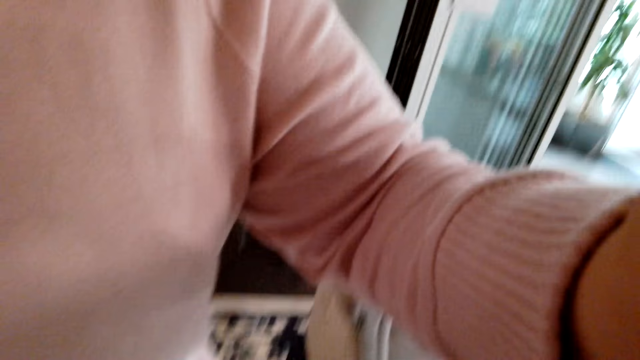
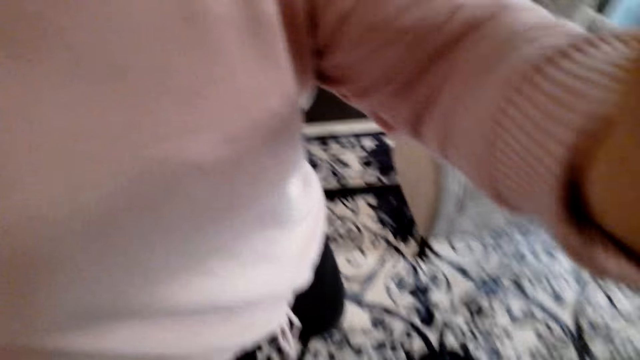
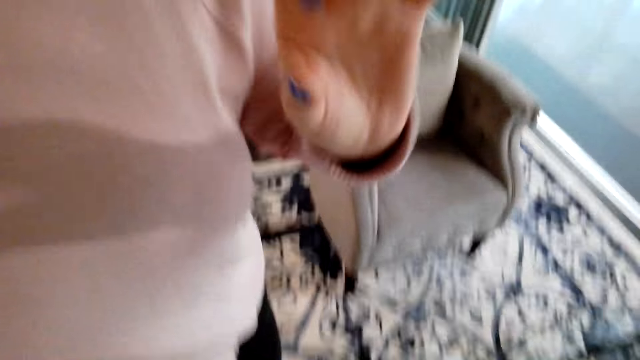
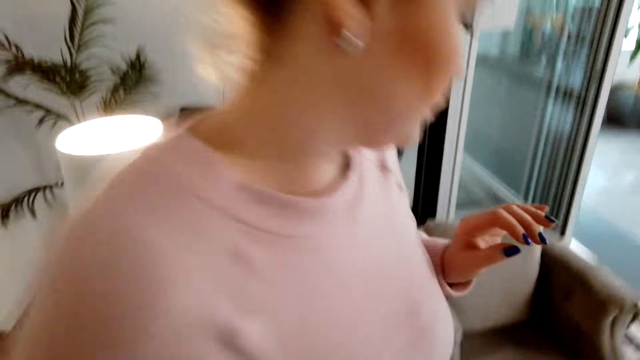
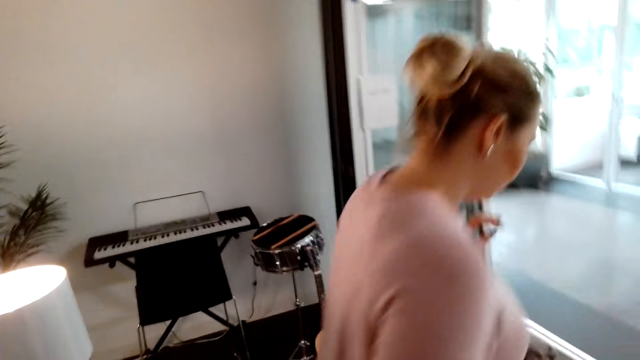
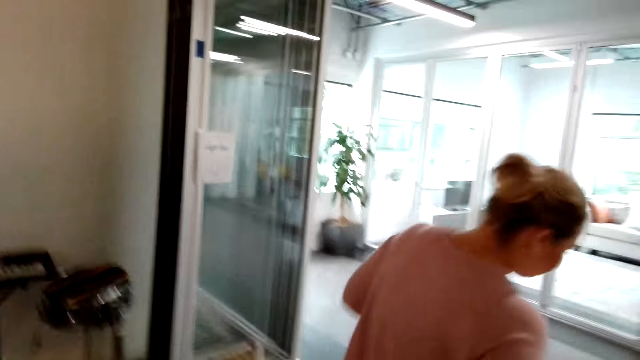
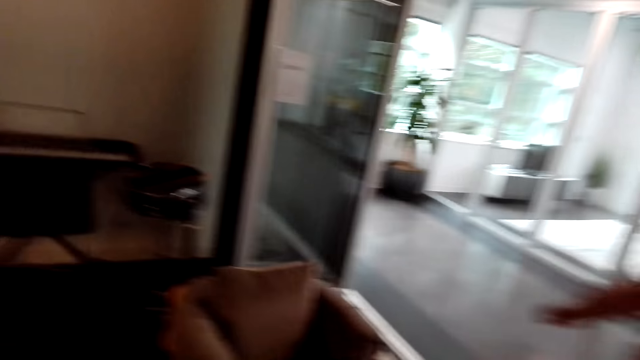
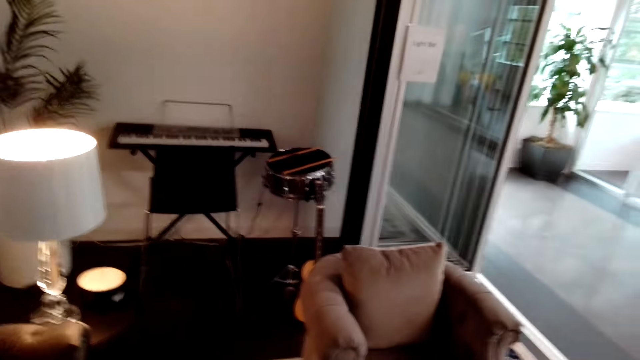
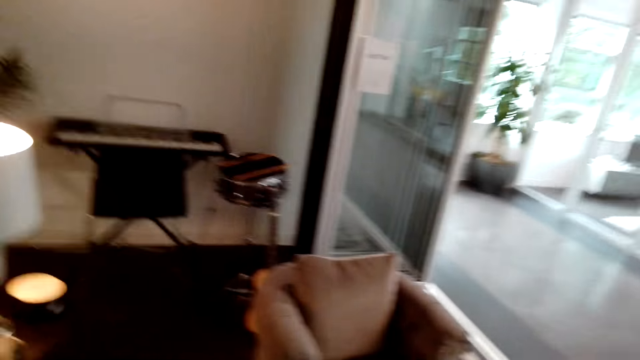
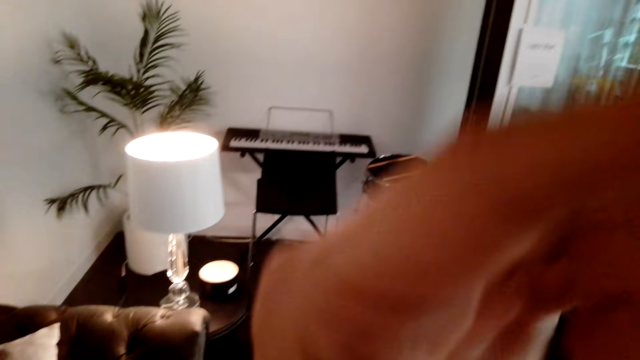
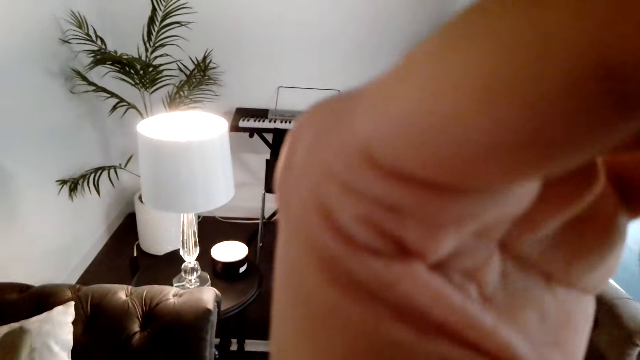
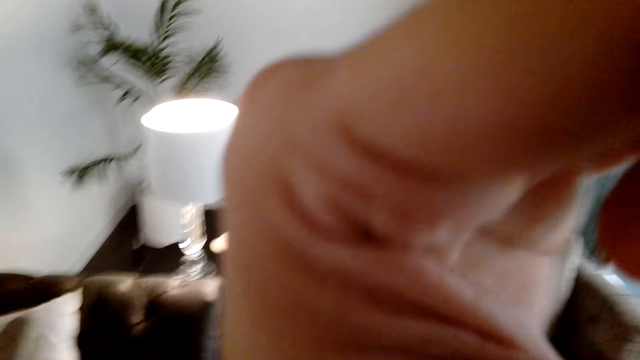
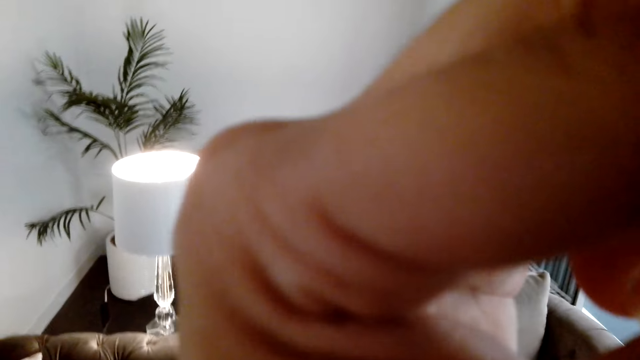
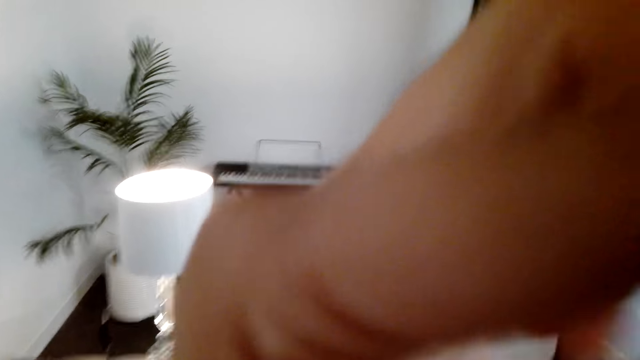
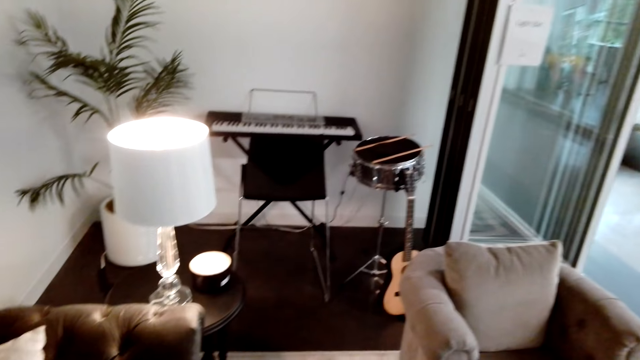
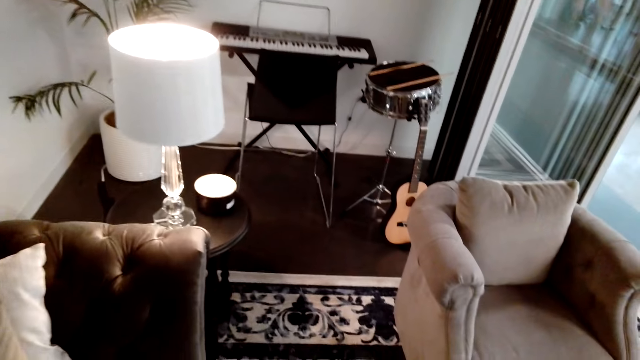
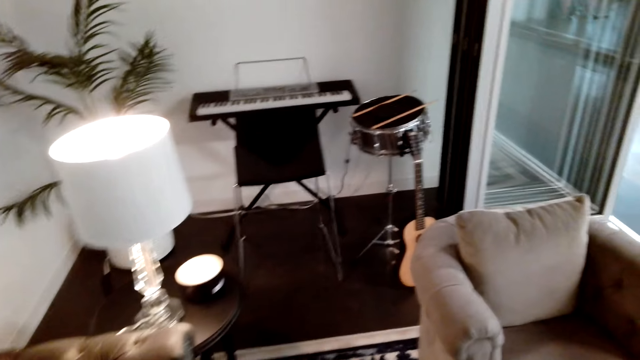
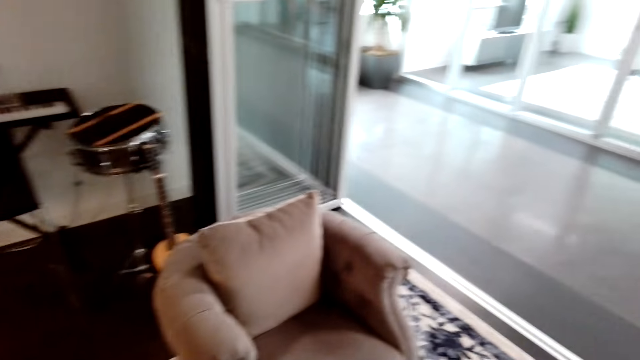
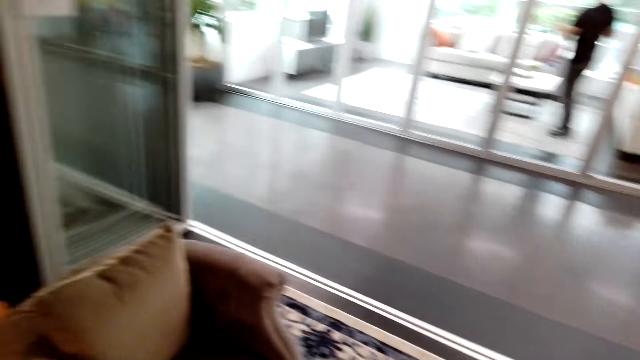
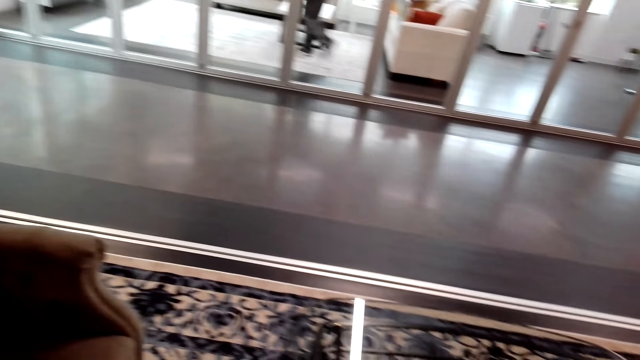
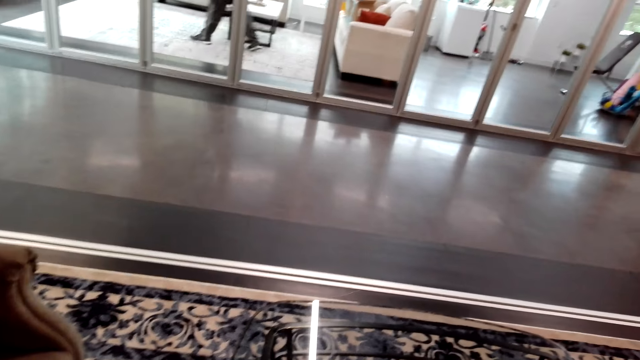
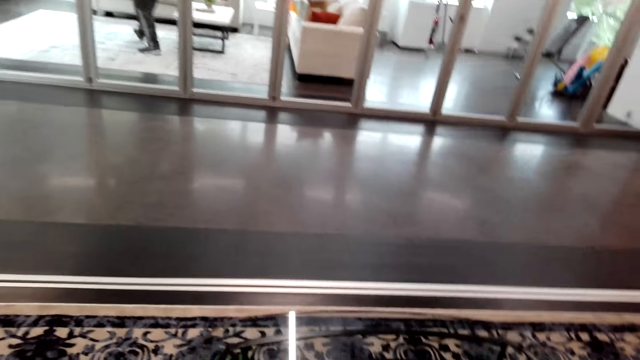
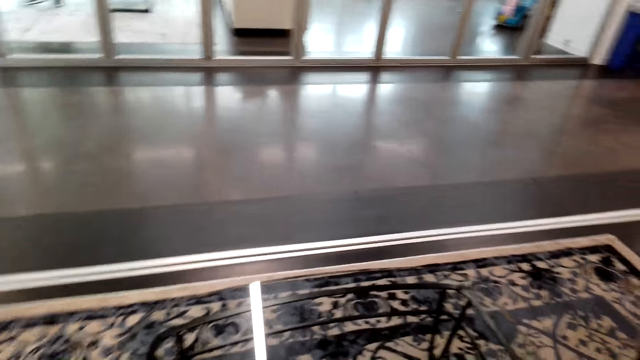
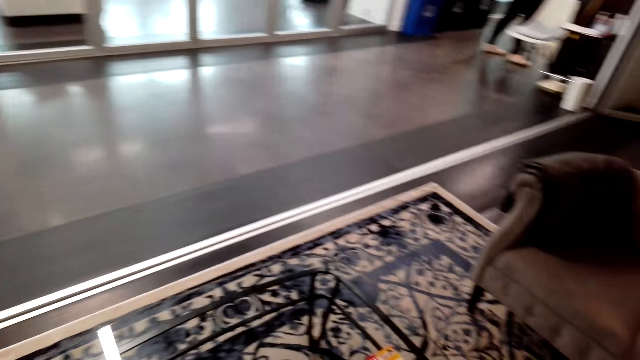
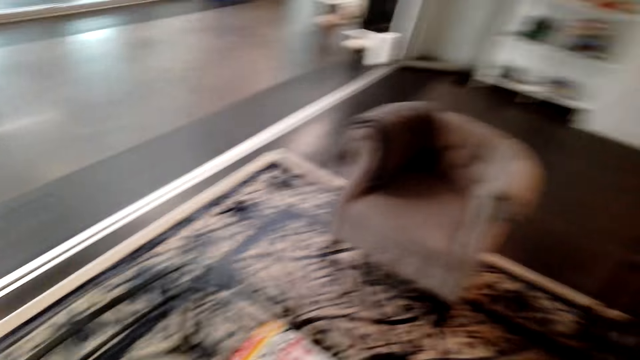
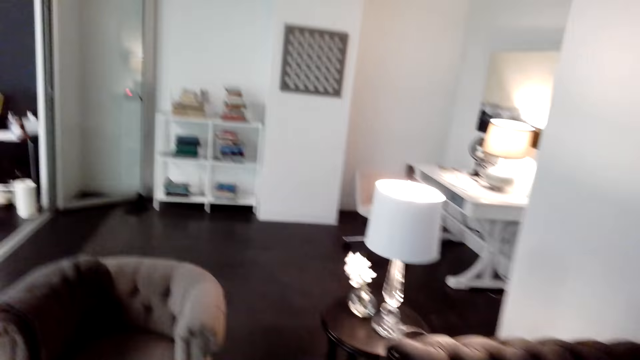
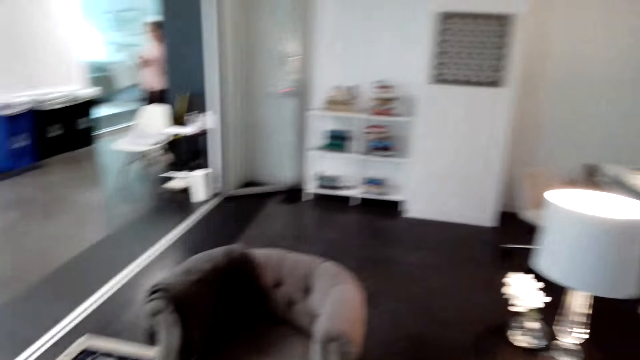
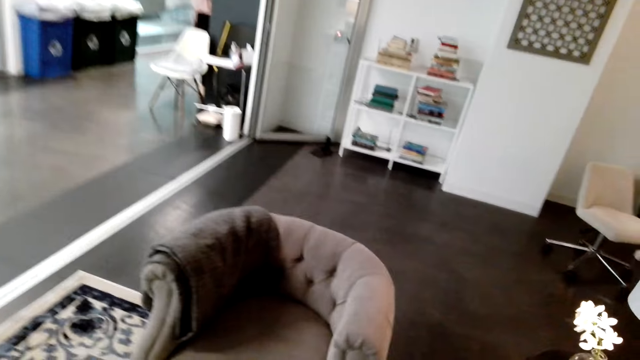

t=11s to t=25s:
A woman walks away. The camera wearer touches the camera. They fix the camera. They walk around. They look around the room.

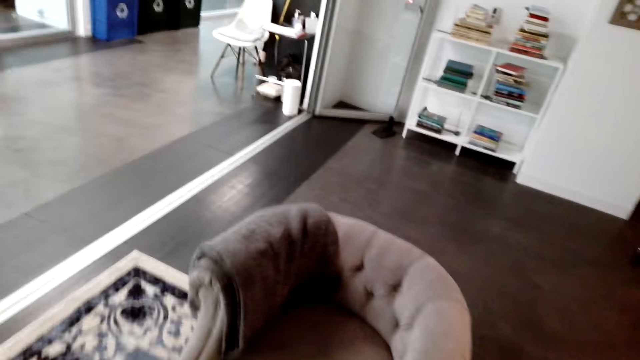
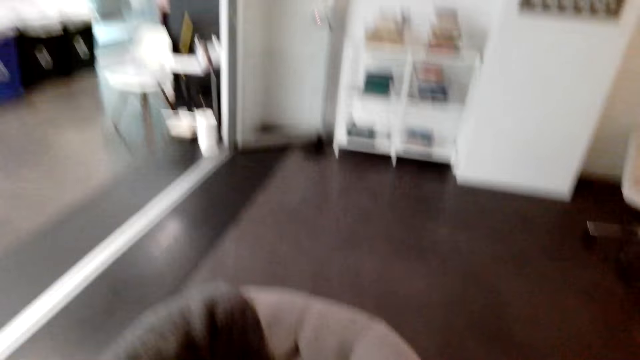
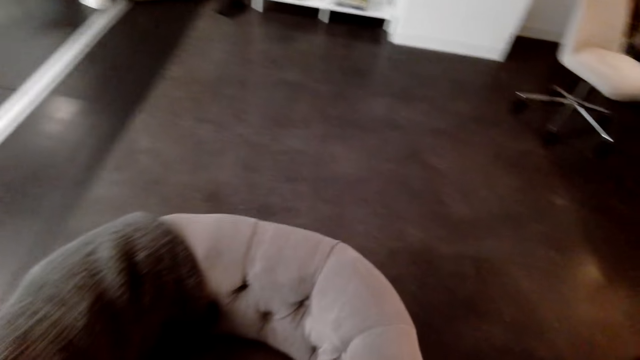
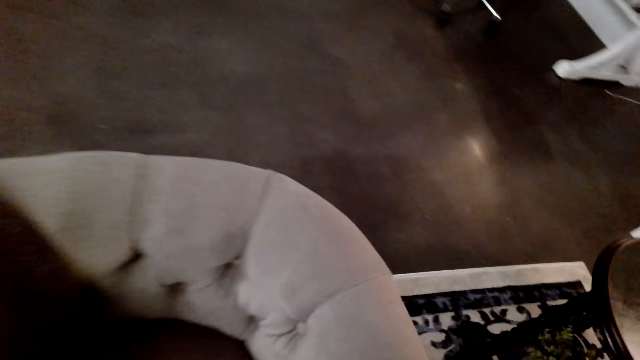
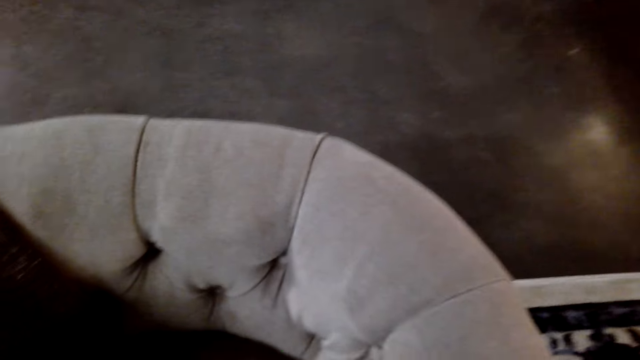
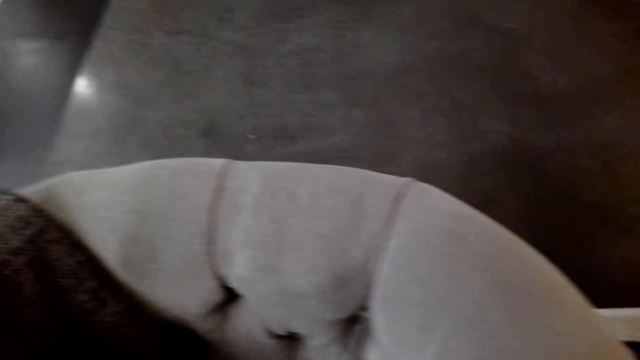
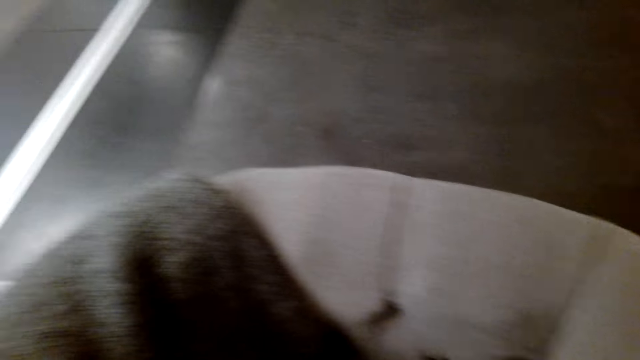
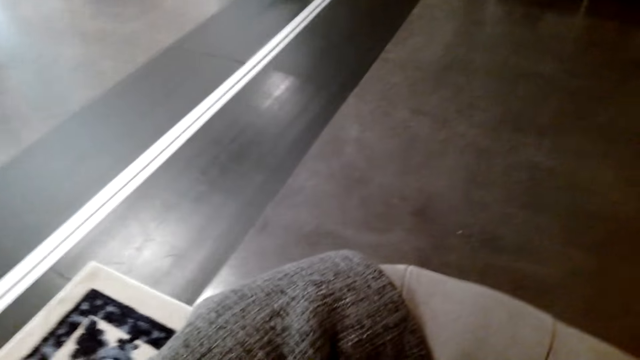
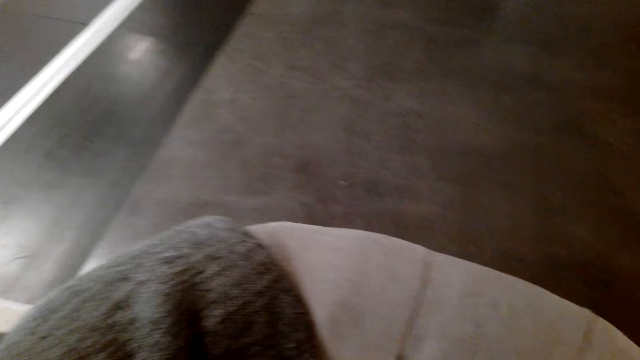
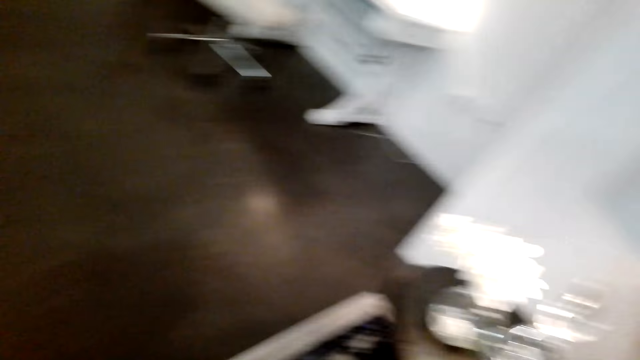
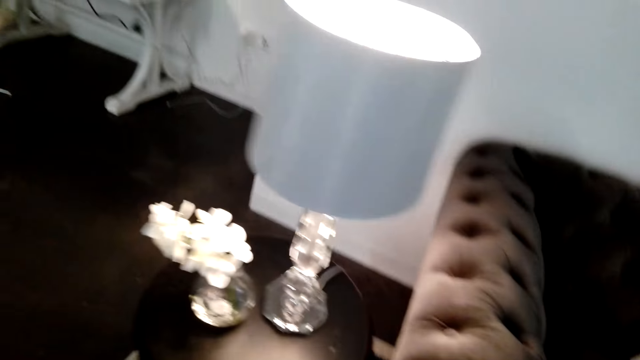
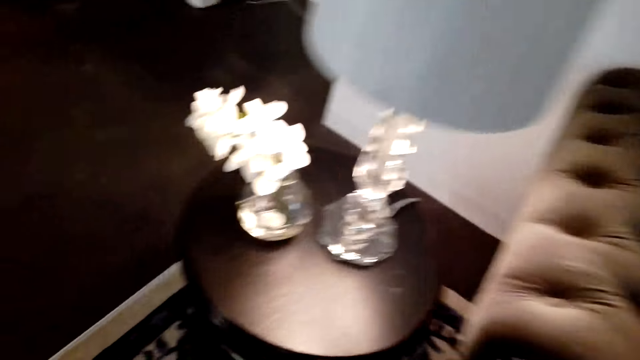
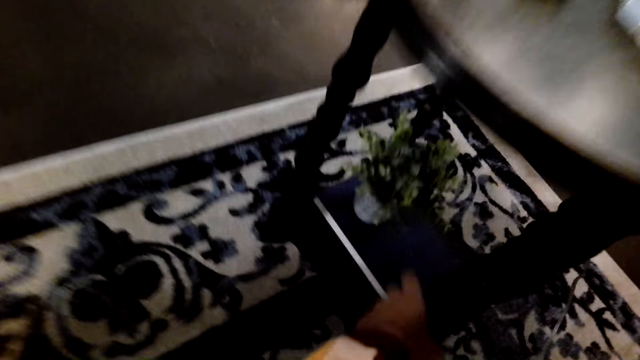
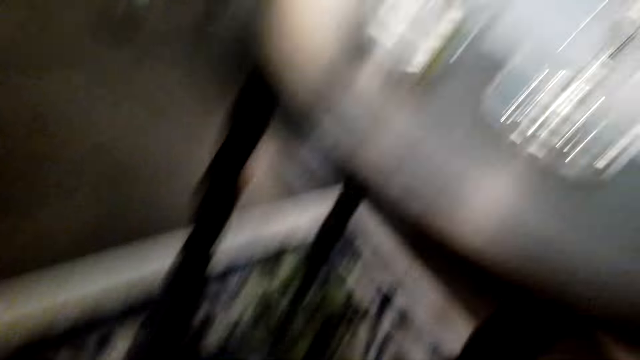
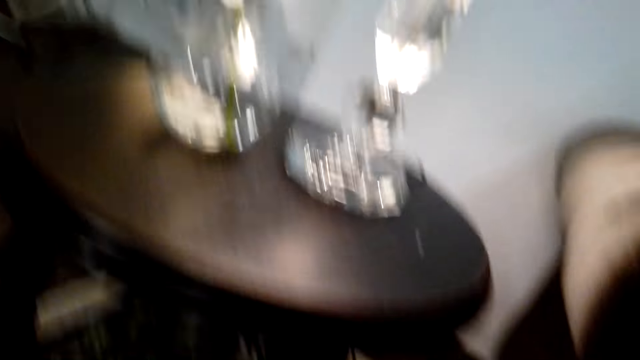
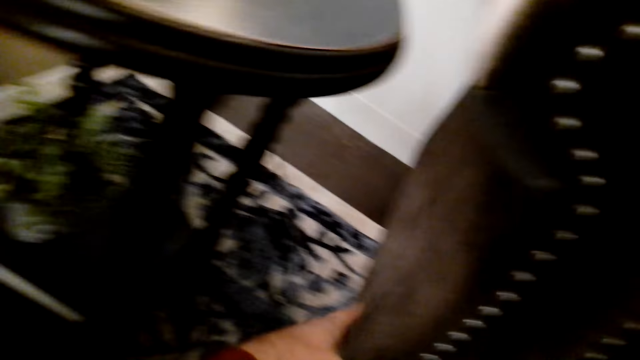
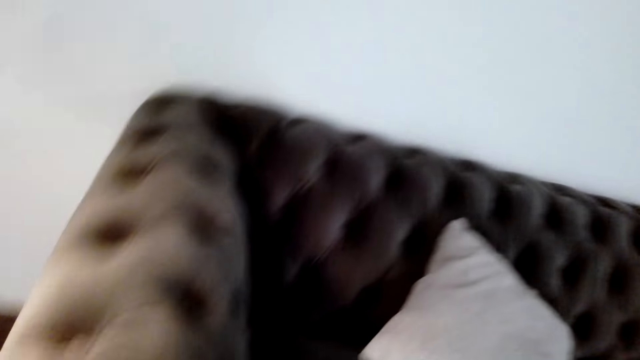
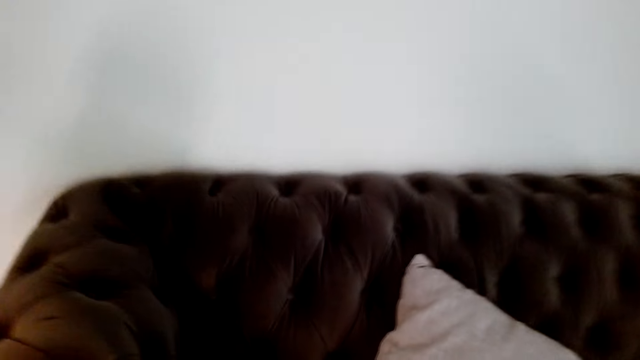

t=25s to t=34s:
The camera wearer picks up something on the chair. They look around the house. They hold the table.
